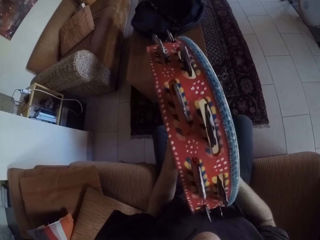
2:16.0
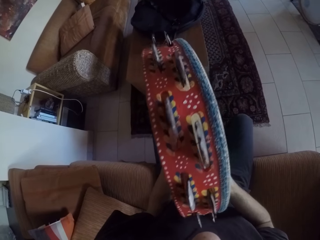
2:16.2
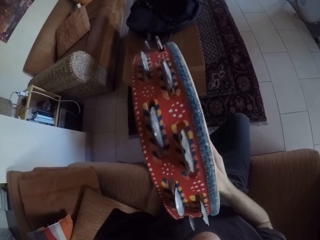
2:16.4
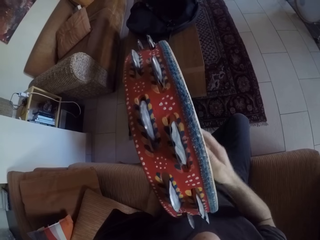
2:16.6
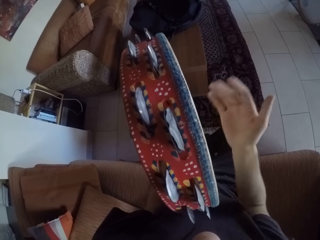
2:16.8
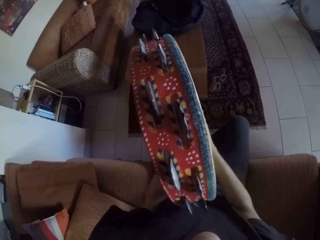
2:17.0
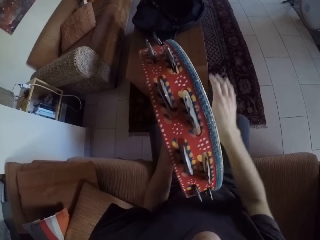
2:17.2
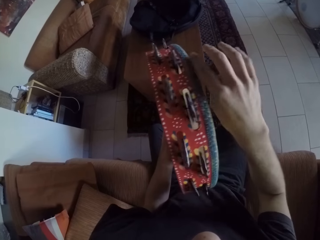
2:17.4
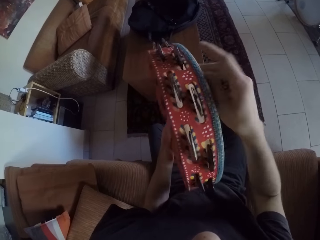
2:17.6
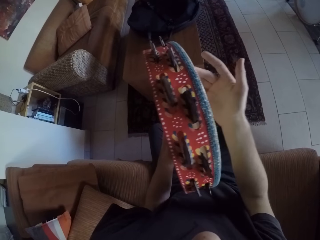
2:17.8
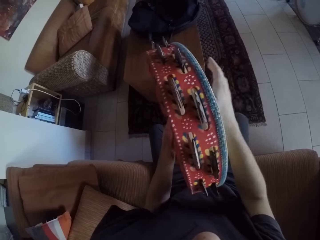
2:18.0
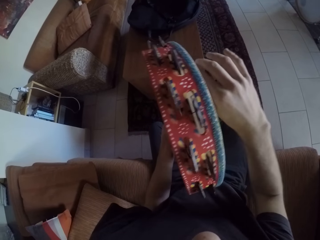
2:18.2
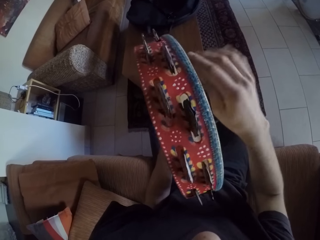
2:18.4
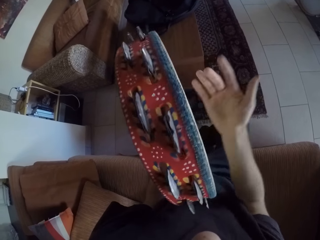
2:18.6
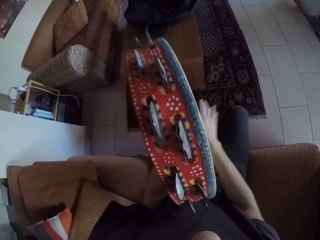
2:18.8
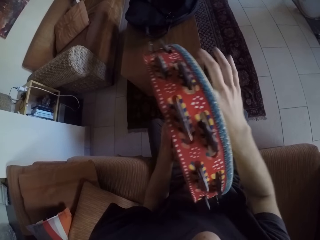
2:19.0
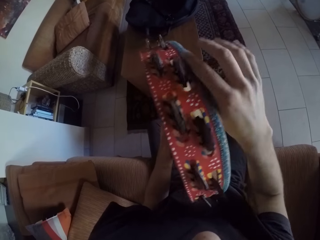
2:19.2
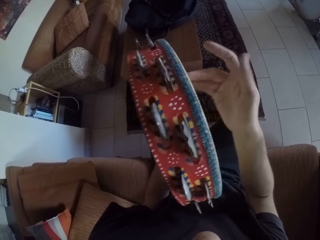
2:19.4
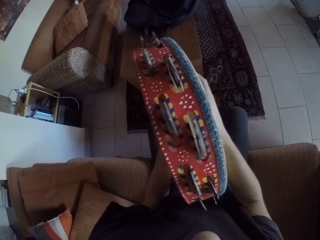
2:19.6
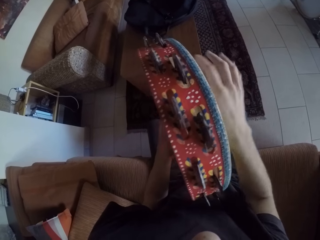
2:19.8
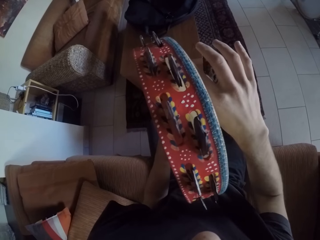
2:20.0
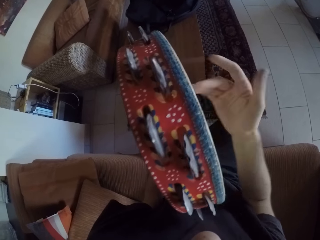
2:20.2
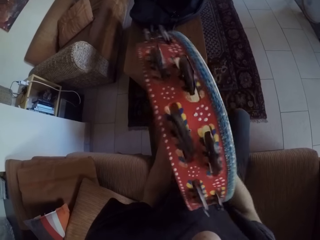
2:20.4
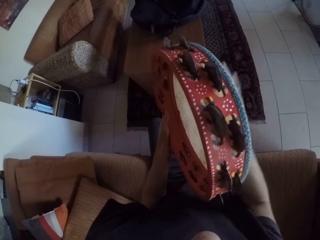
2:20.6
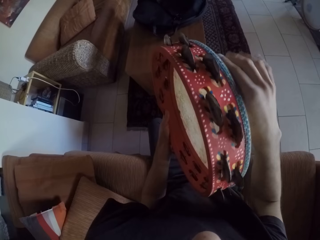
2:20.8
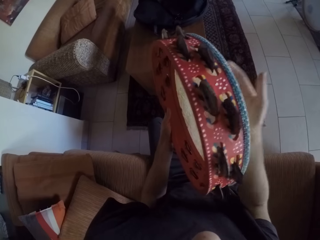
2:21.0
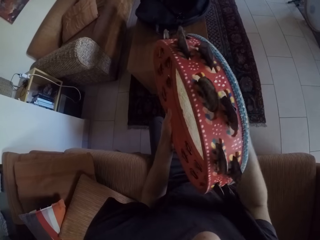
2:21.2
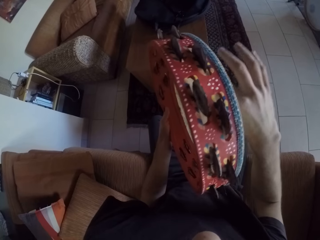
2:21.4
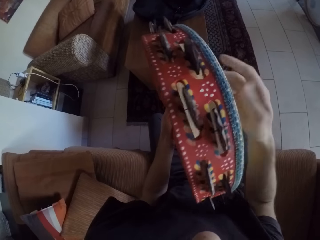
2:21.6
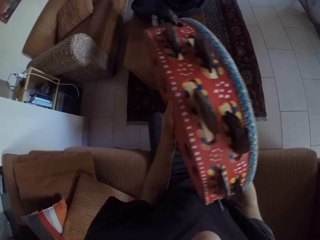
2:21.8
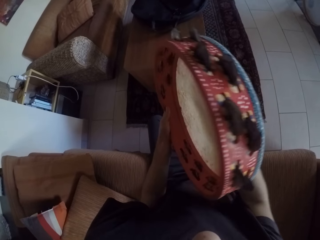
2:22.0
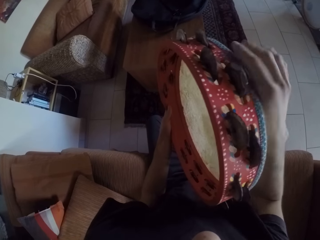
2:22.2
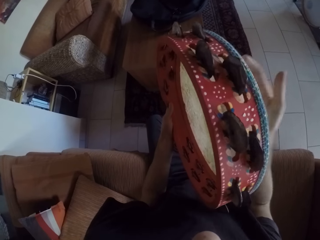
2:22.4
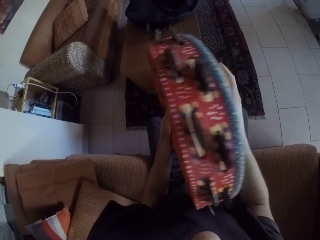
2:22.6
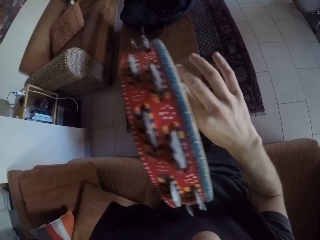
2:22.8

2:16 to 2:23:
The camera wearer plays the tambourine.

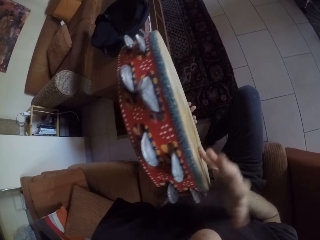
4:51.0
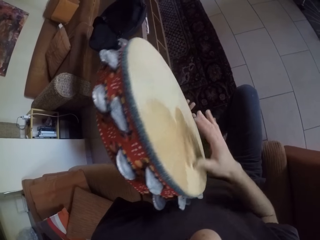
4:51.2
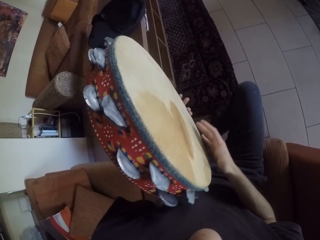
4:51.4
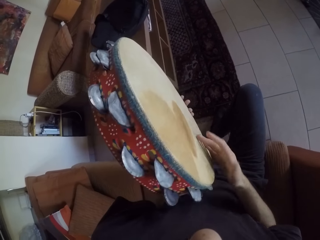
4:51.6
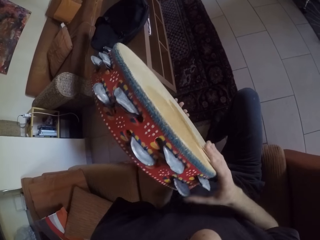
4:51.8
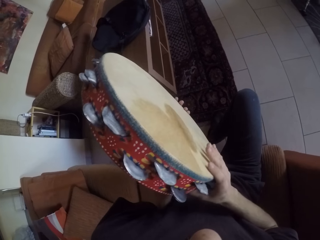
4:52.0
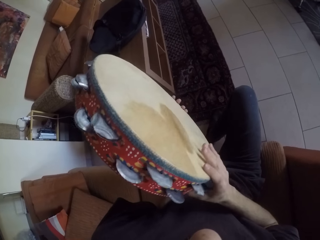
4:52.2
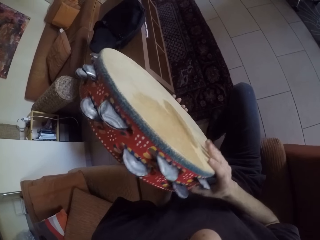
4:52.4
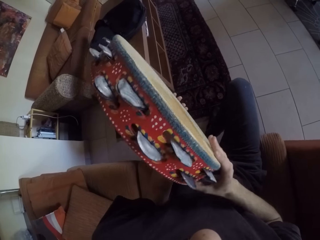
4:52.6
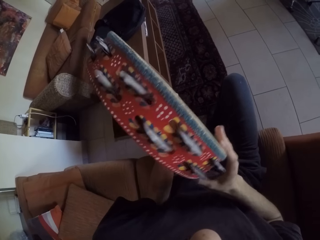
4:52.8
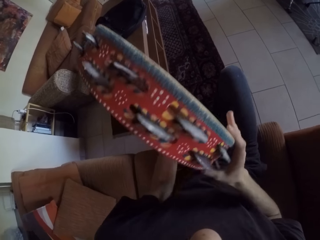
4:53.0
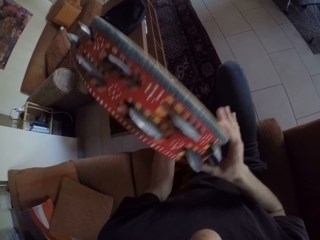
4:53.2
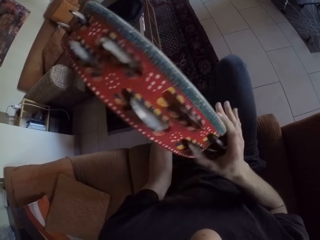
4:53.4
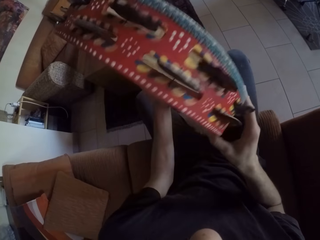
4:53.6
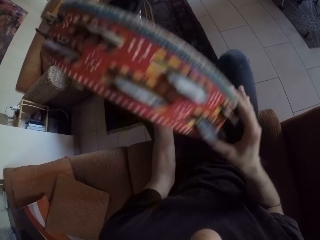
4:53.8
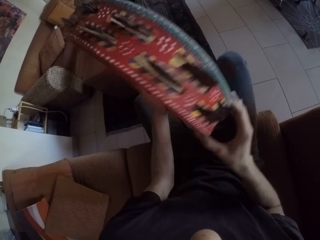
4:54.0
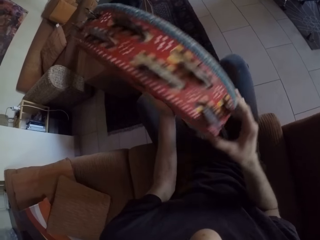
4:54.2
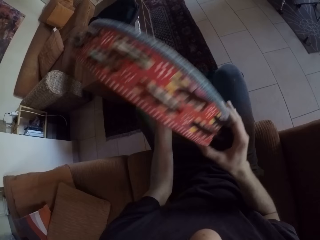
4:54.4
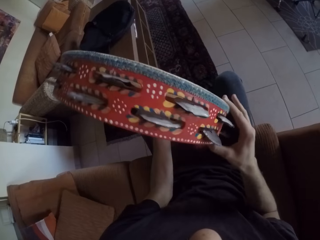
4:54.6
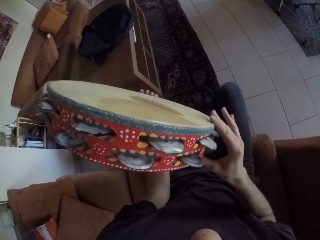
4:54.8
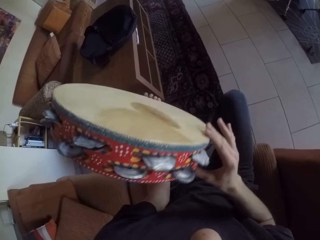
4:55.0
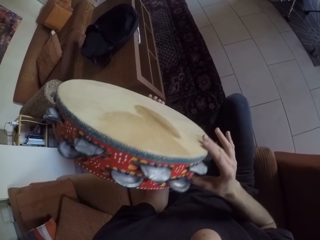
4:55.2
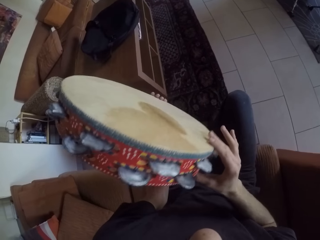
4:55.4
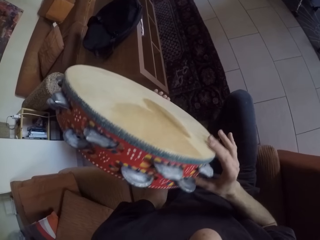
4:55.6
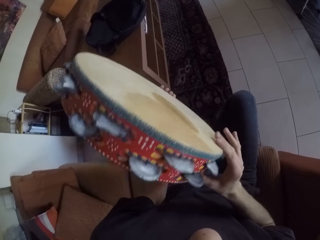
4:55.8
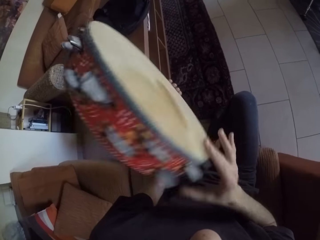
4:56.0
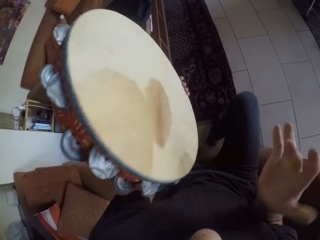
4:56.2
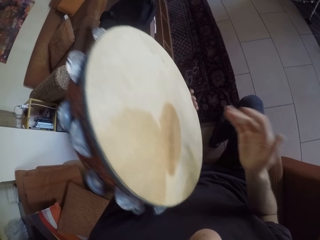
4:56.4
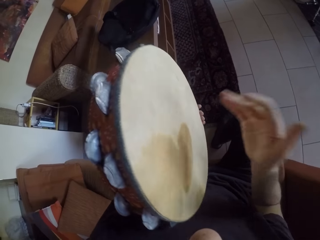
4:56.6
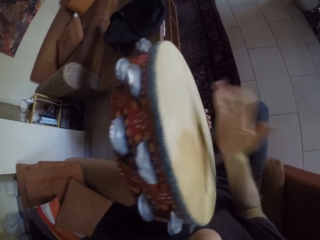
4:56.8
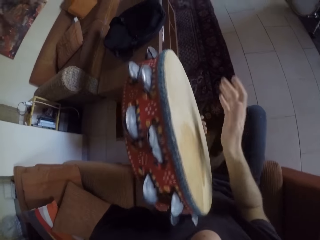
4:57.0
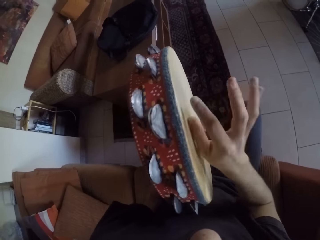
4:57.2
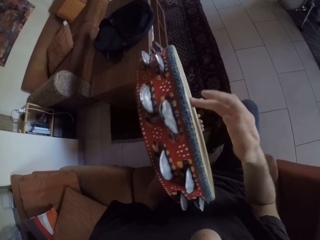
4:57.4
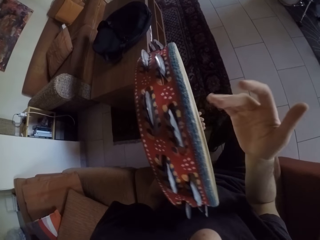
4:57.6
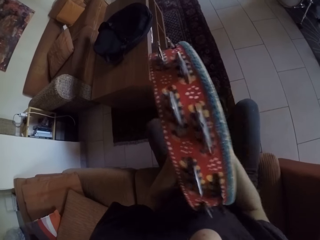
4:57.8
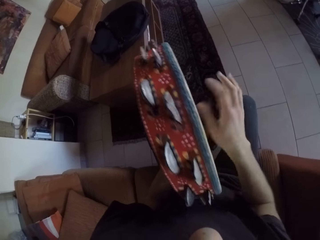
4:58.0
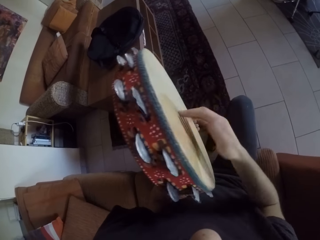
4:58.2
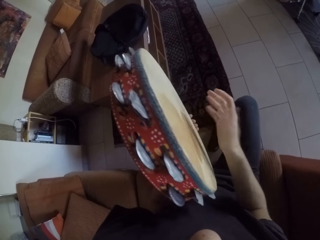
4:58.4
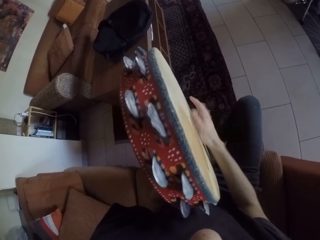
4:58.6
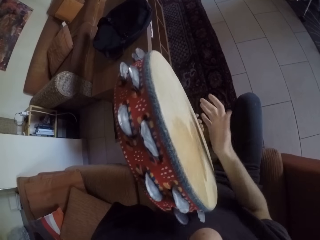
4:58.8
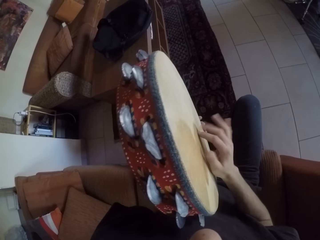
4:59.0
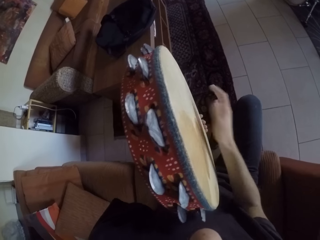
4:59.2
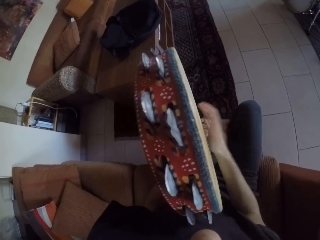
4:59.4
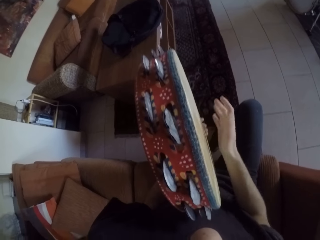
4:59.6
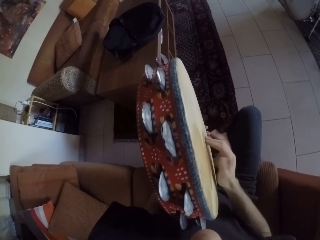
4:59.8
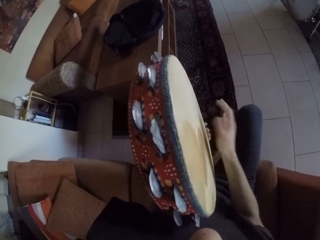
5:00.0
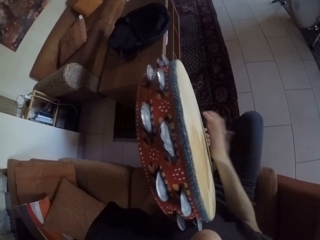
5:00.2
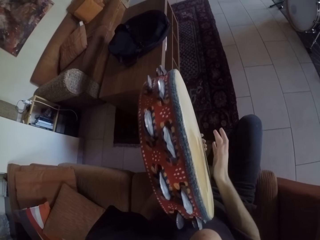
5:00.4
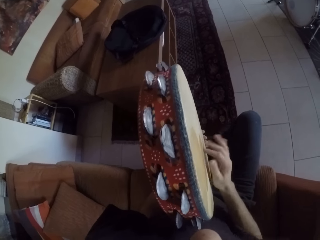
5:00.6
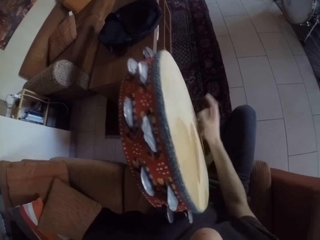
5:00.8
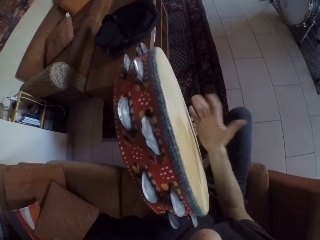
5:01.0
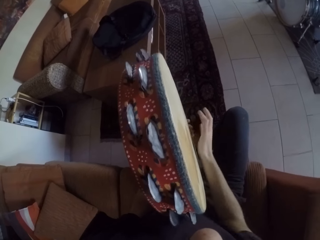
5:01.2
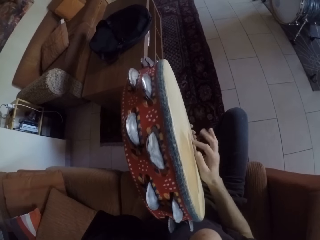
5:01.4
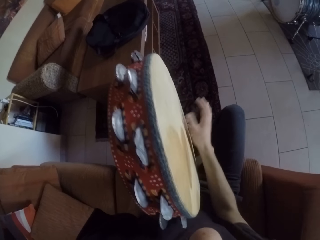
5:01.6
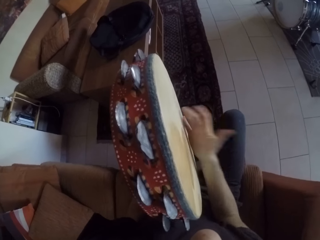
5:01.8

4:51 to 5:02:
The camera wearer shakes the tambourine drum with both his hands. He plays on the tambourine drum with his right hand.

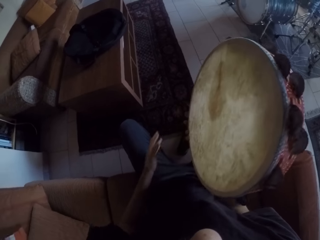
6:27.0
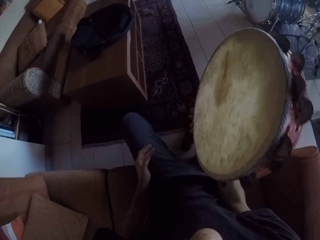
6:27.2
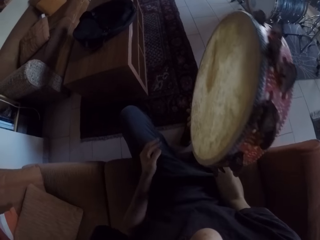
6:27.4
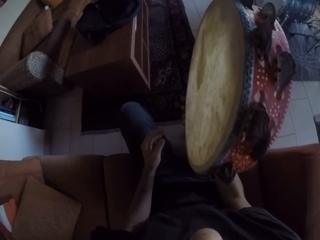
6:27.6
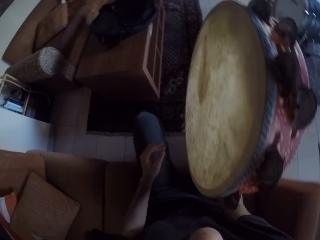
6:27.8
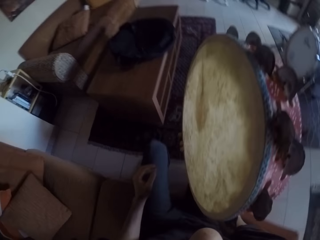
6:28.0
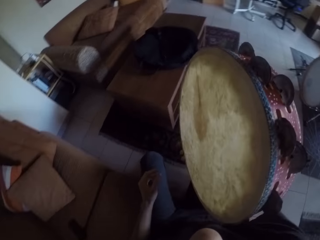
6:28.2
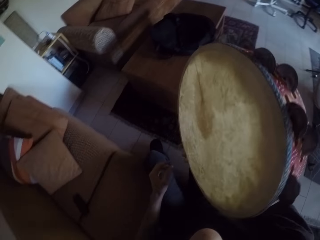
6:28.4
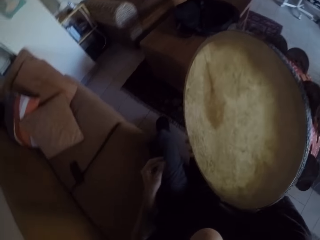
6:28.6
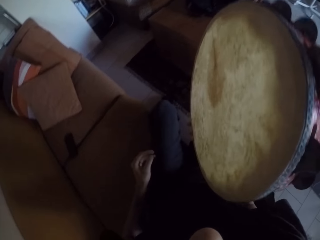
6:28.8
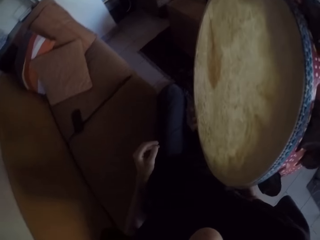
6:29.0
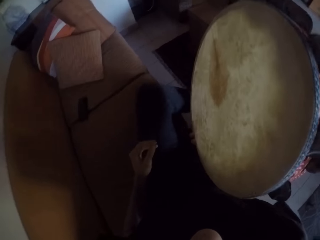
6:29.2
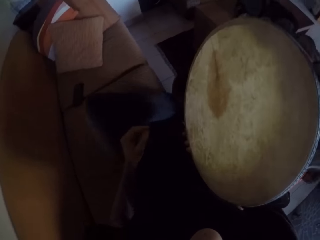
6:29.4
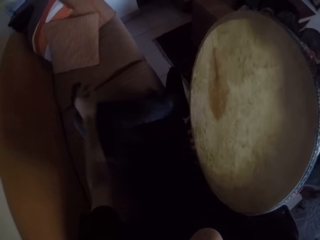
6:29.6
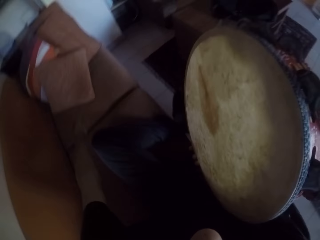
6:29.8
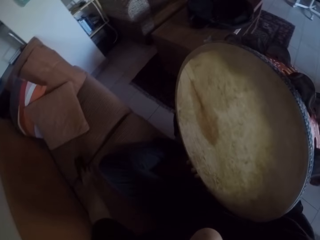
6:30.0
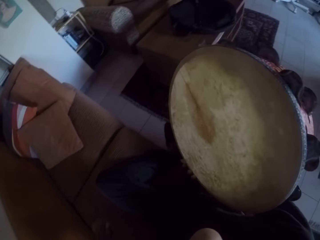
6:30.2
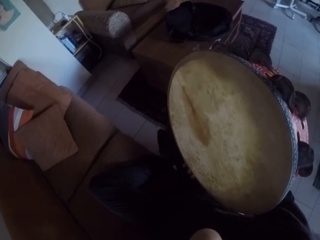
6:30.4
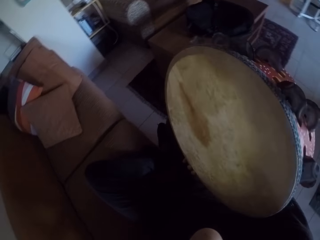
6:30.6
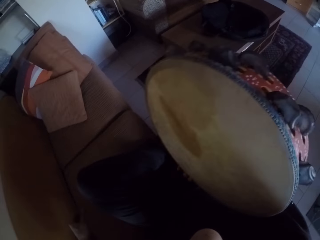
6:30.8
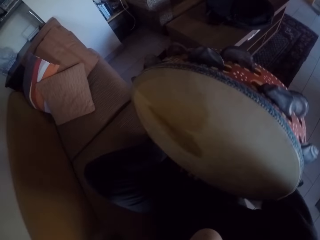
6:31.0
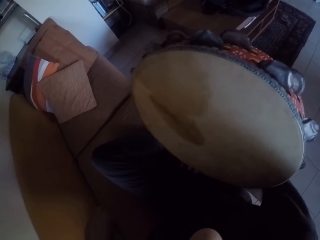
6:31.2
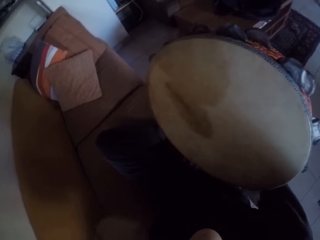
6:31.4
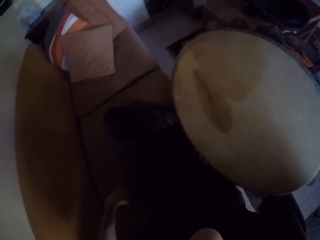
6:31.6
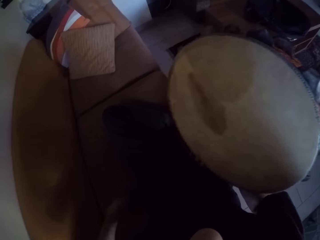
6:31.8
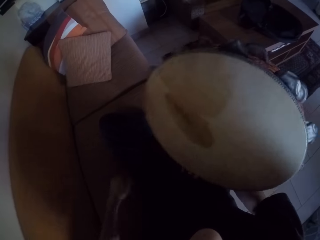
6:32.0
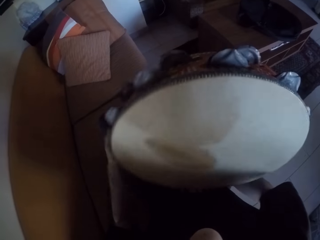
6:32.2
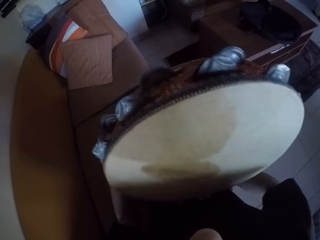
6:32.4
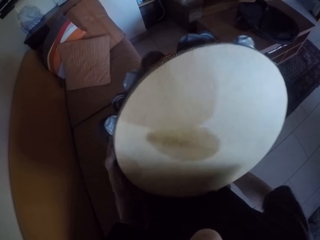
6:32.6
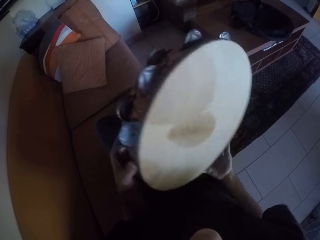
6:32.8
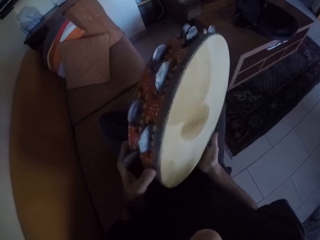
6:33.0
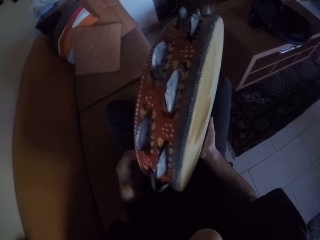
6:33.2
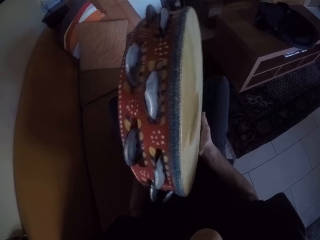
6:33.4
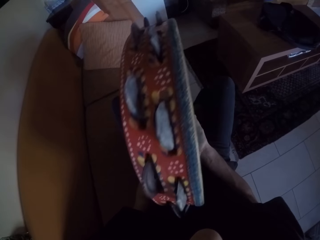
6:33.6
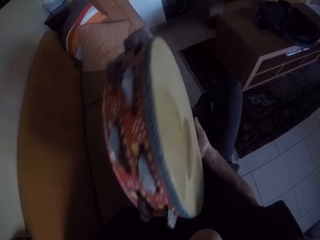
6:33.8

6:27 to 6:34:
The camera wearer moves on the chair. He adjusts a phone on a couch with his left hand. He holds the tambourine drum with both his hands. He turns the drum.
